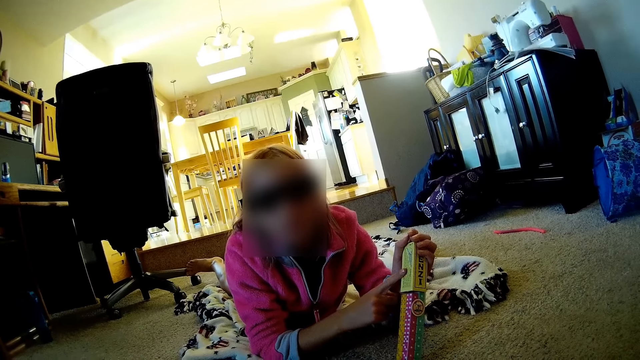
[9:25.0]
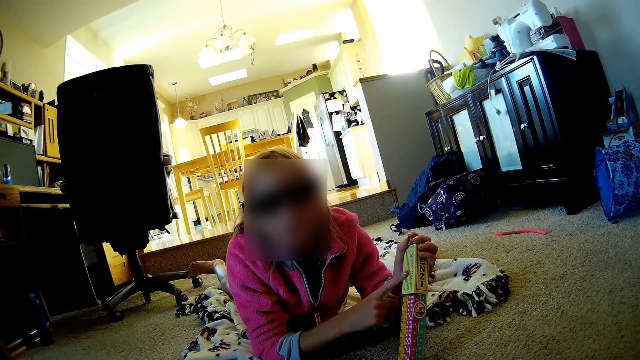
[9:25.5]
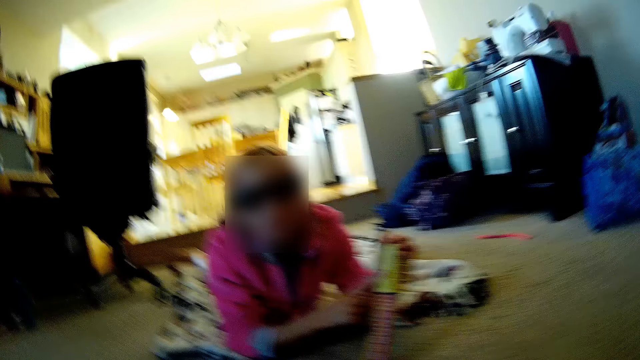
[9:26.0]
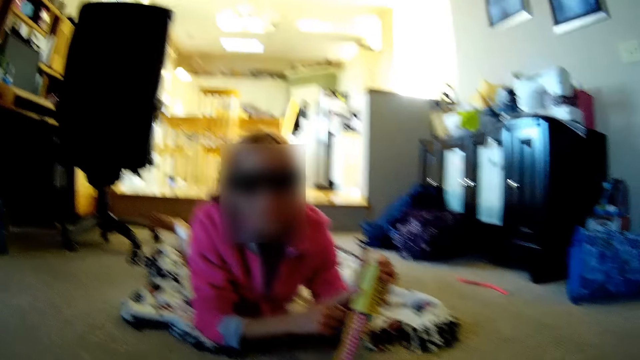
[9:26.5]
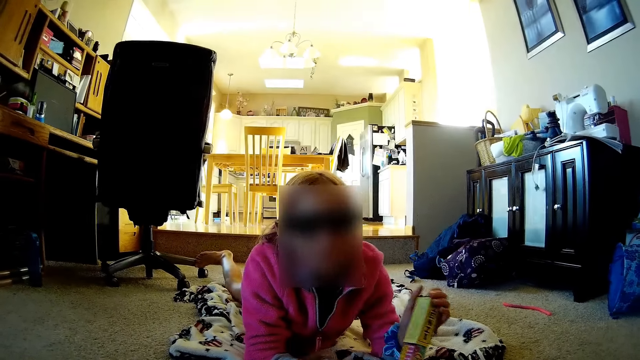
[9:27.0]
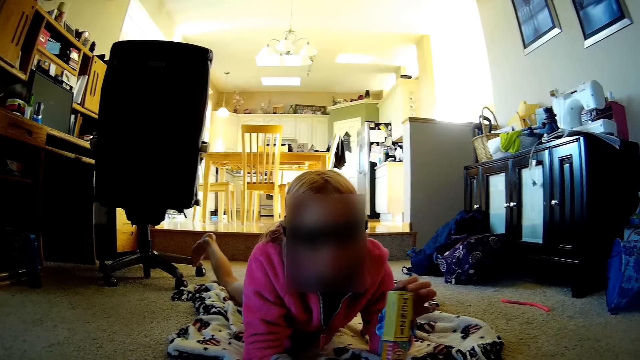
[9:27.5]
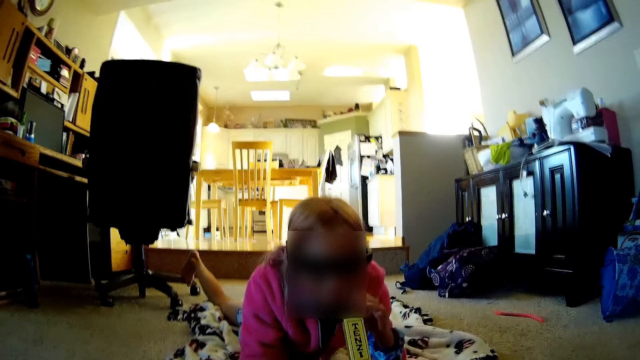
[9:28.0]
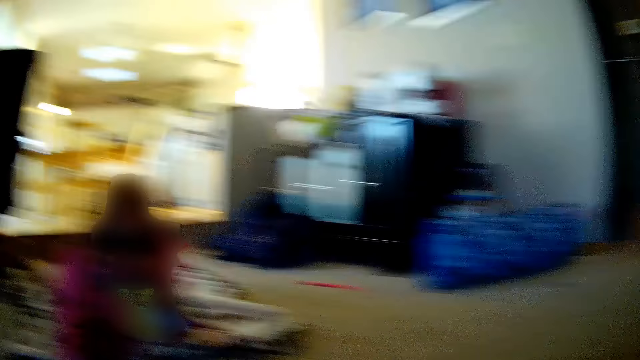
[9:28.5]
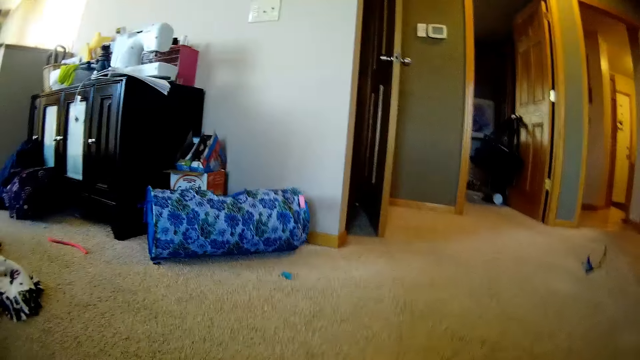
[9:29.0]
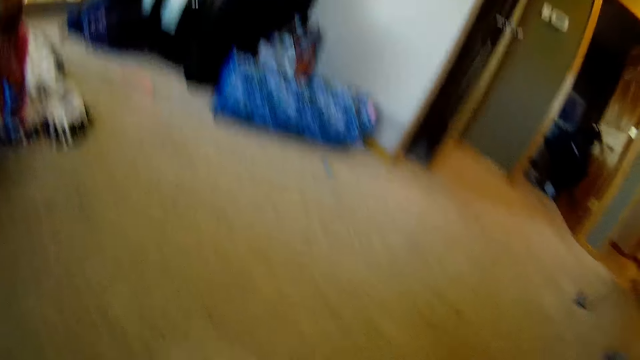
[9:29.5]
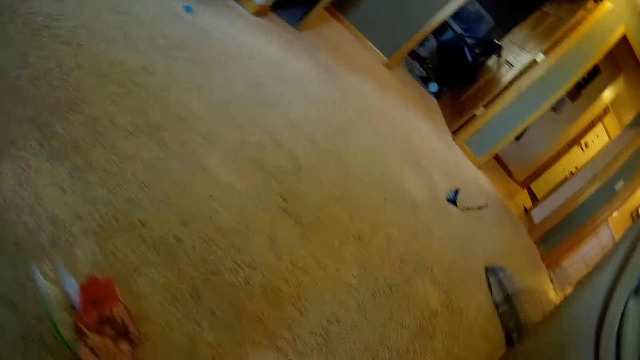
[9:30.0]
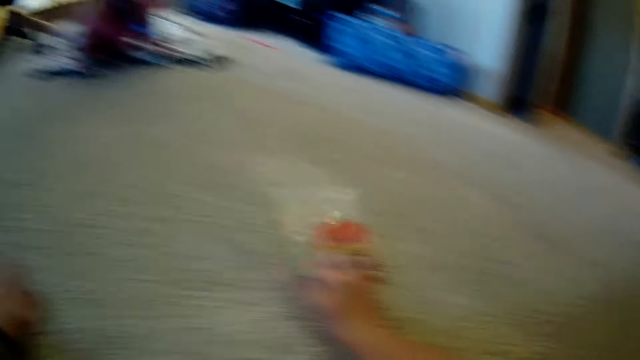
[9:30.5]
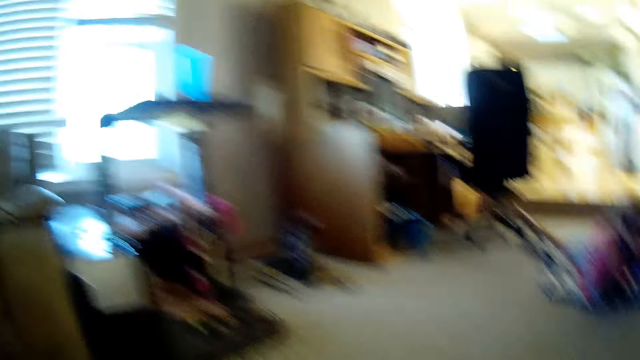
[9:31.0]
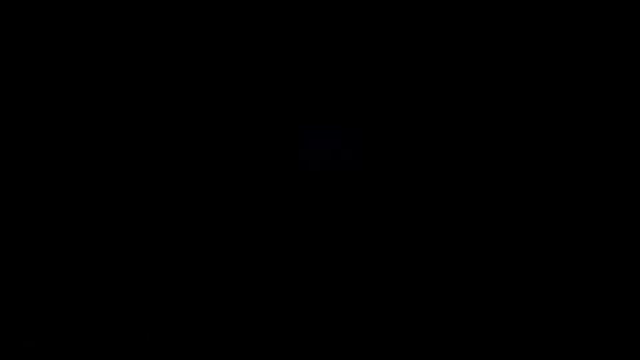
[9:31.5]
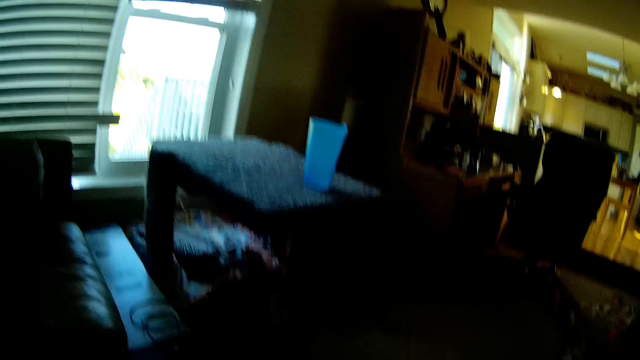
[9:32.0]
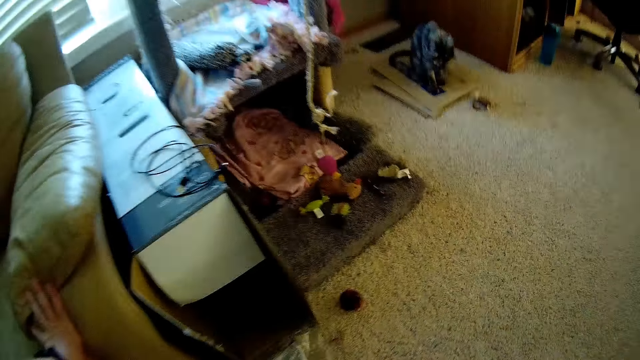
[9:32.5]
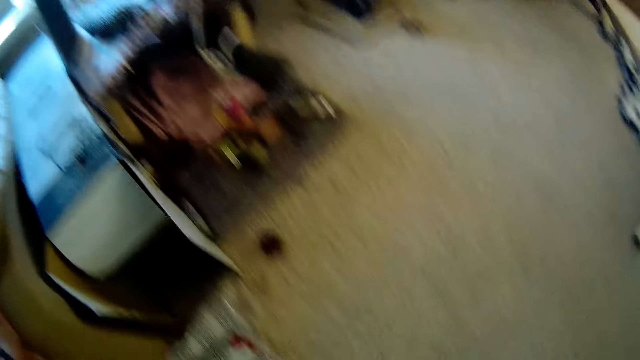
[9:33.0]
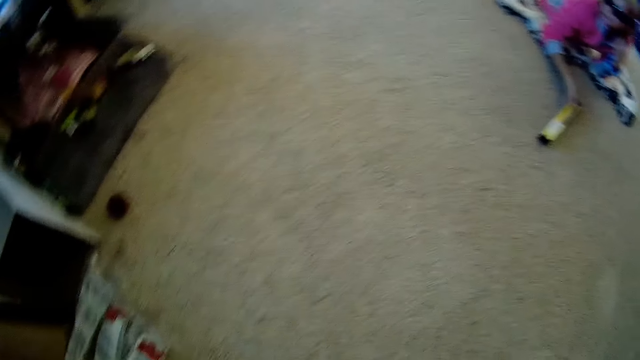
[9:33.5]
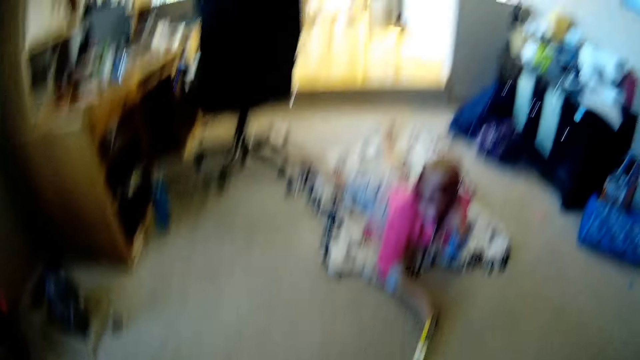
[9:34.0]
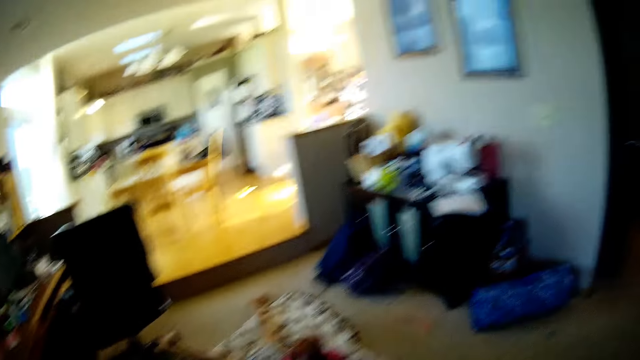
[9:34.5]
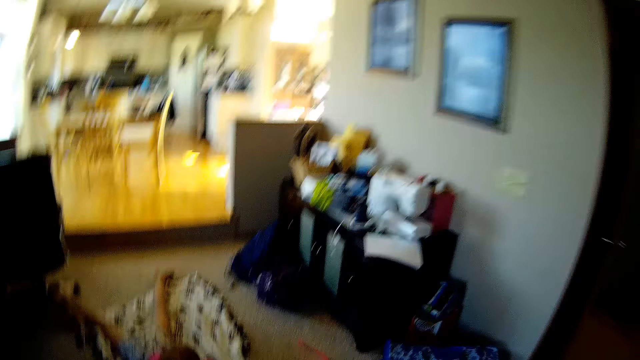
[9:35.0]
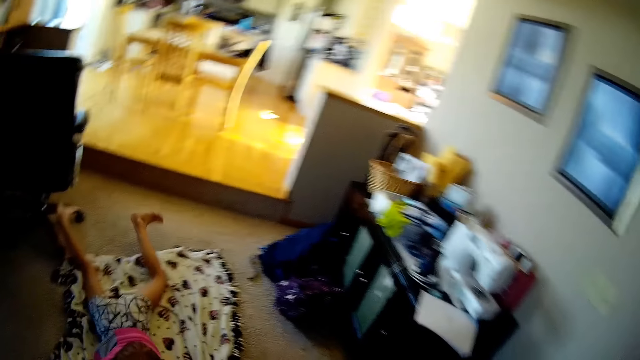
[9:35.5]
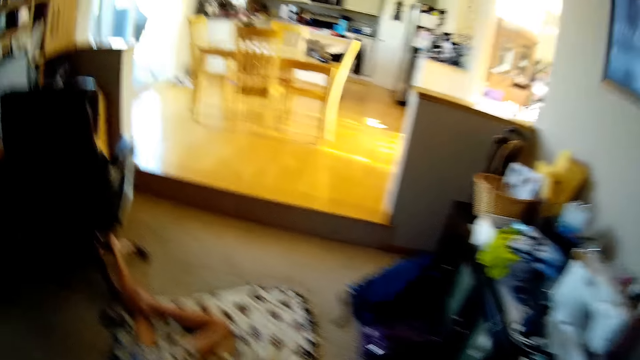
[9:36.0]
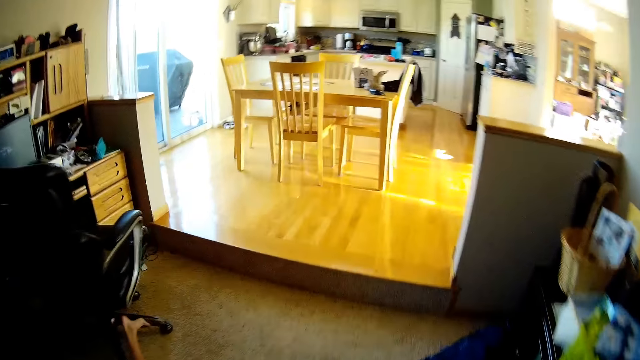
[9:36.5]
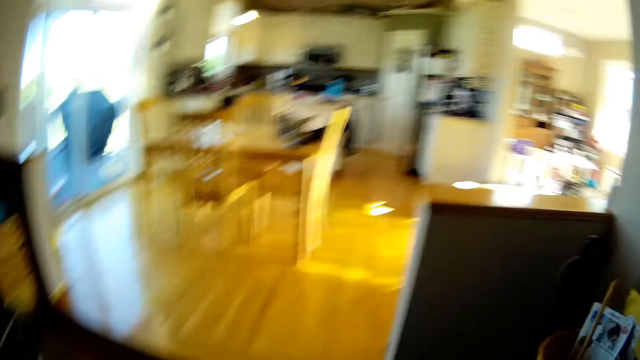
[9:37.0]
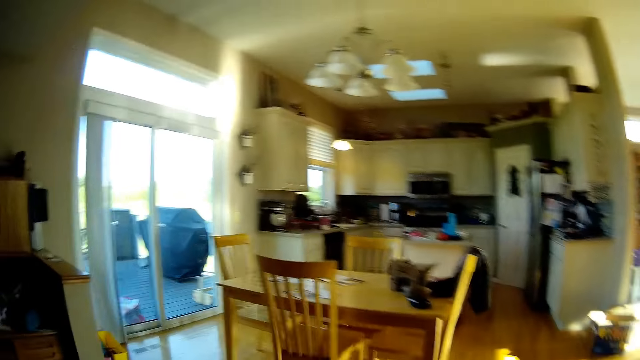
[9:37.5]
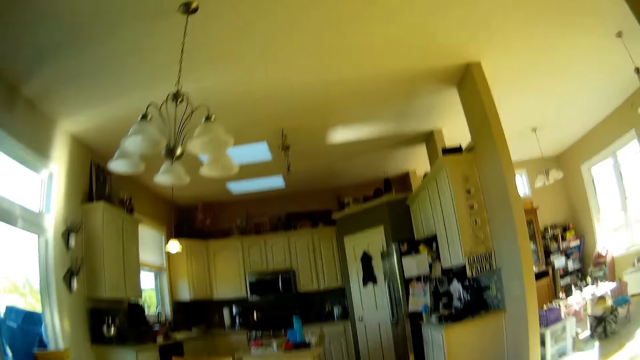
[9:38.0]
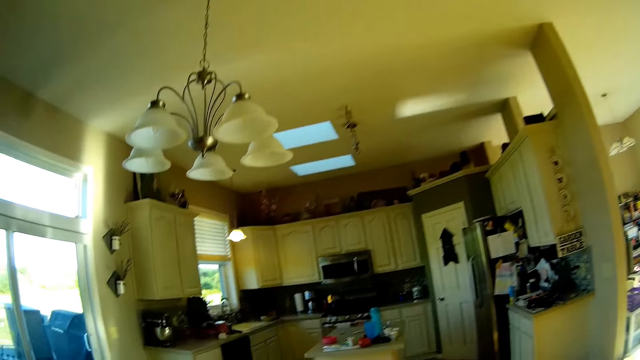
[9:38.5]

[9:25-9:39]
The lady shows something to the camera wearer. They talk to the lady and walk around. They pick up cards on the floor. They walk in the house.

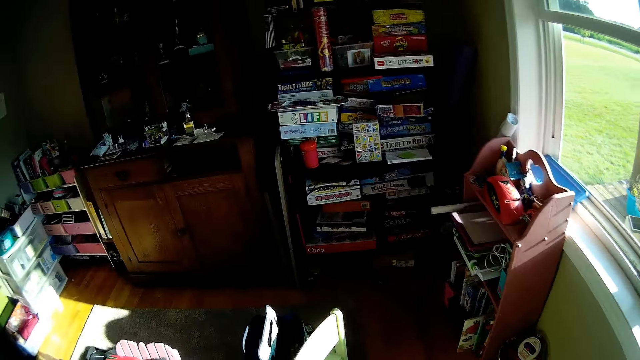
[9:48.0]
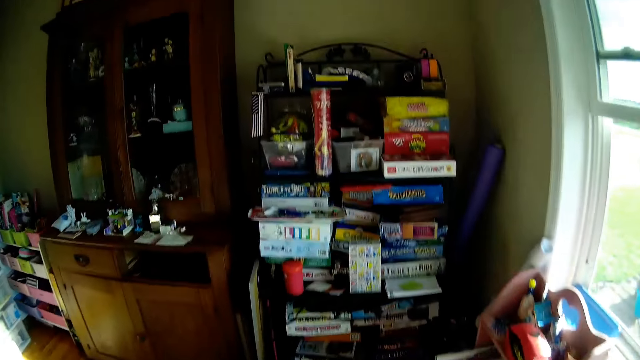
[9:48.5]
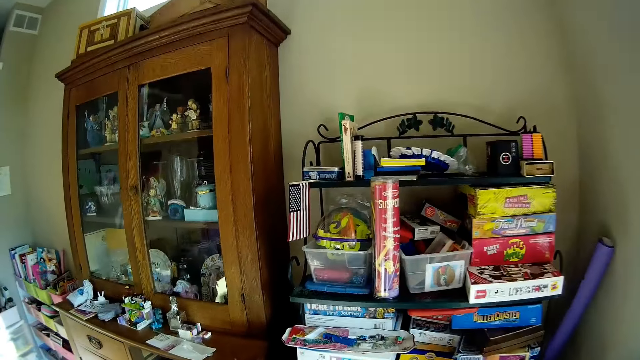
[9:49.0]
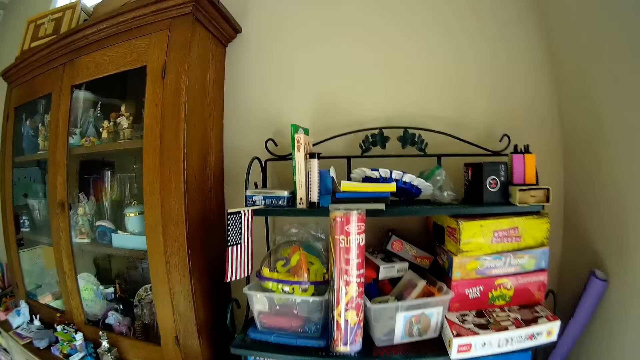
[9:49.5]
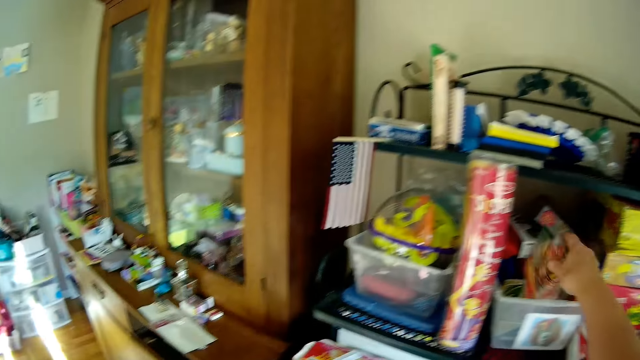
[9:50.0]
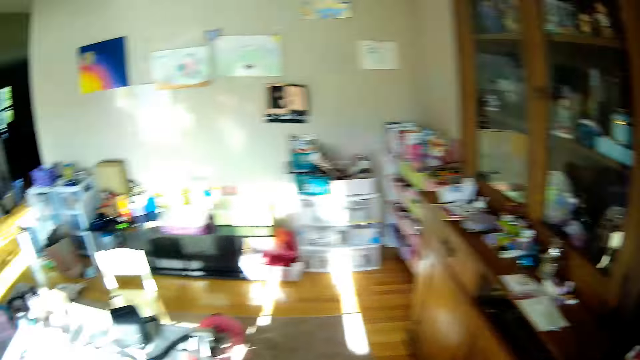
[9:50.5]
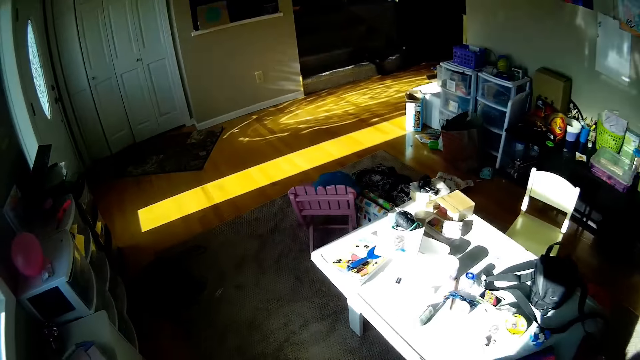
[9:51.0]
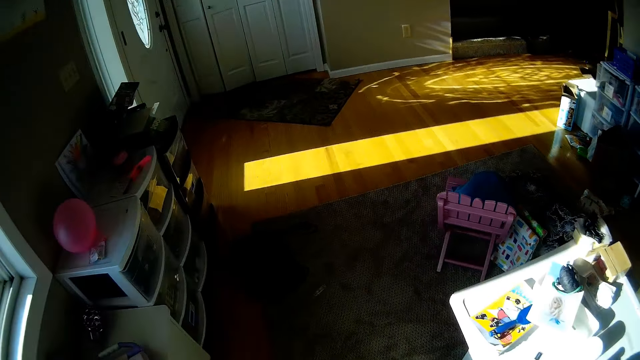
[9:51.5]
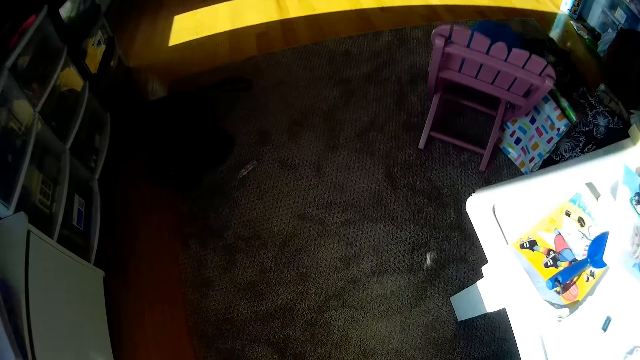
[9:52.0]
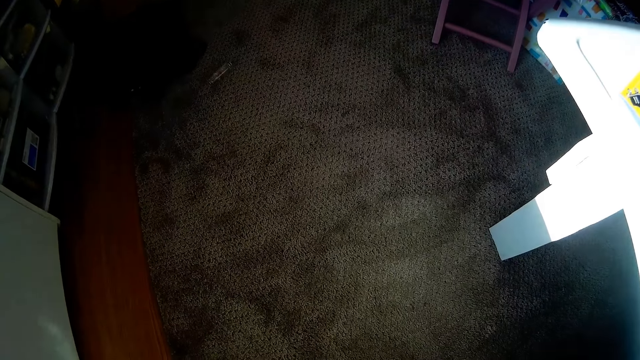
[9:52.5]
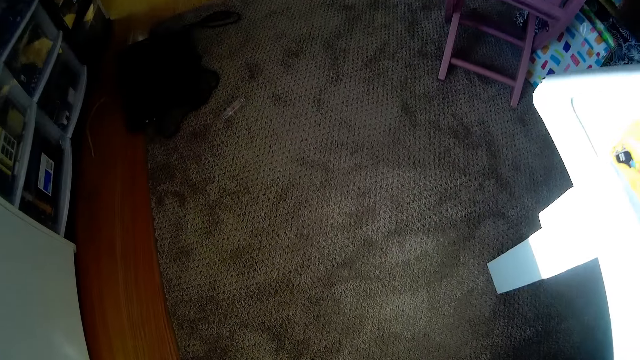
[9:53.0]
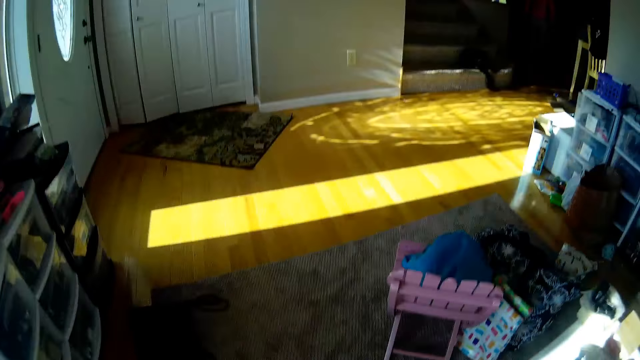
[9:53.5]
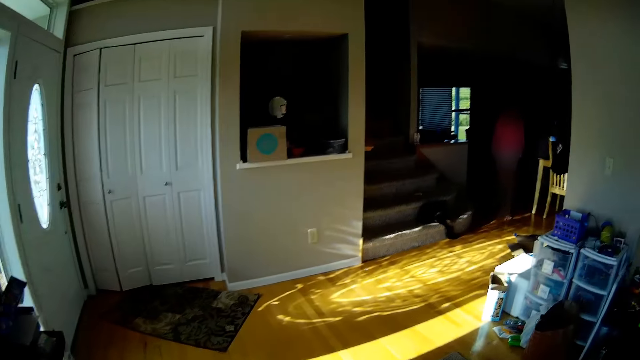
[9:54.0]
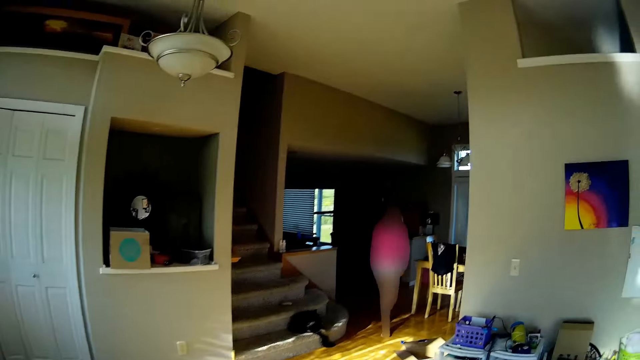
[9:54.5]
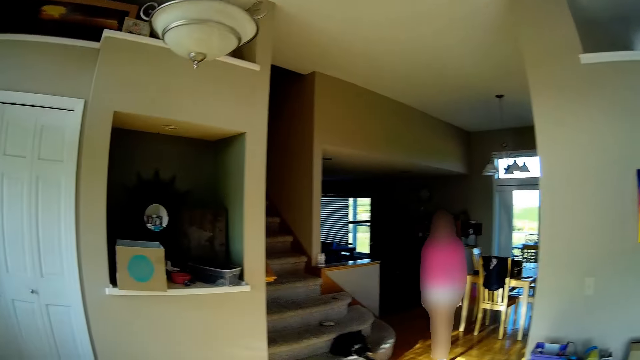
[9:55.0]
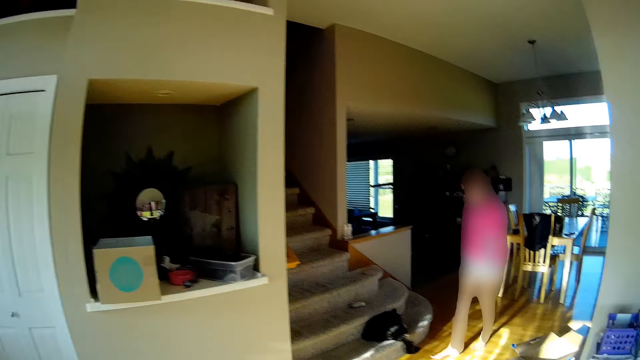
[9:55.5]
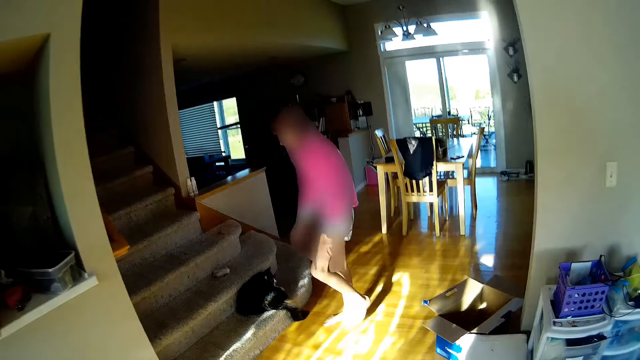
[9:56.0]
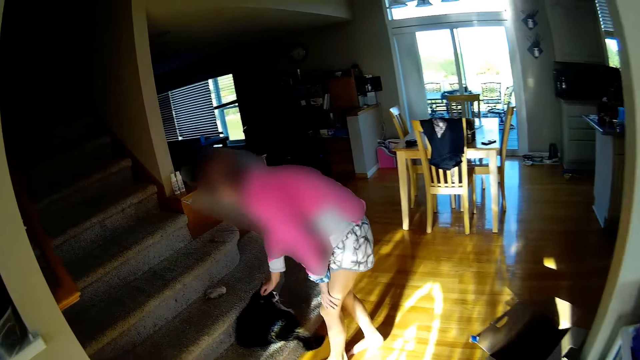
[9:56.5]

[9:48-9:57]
The camera wearer puts the cards on the shelf. They look around. They walk in the house. They pick up a cup on the table. They walk to the kitchen.
